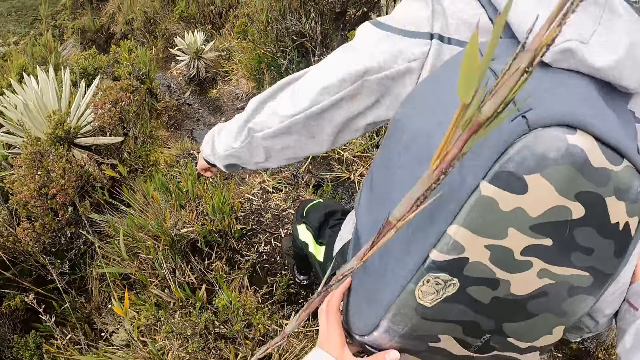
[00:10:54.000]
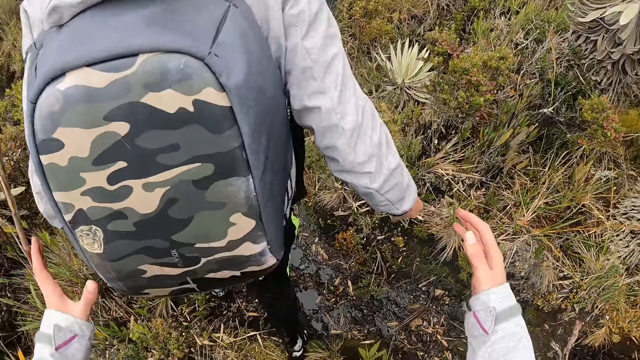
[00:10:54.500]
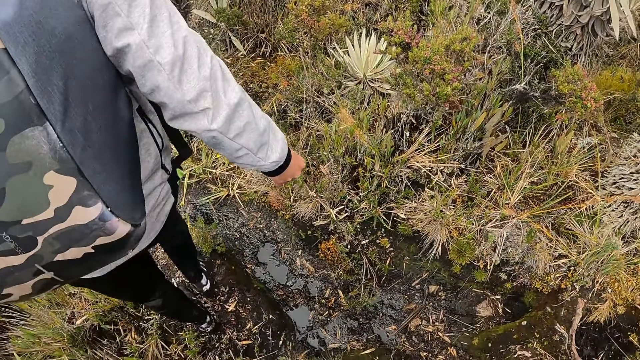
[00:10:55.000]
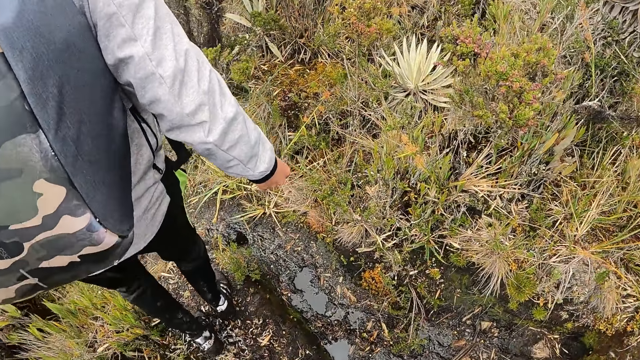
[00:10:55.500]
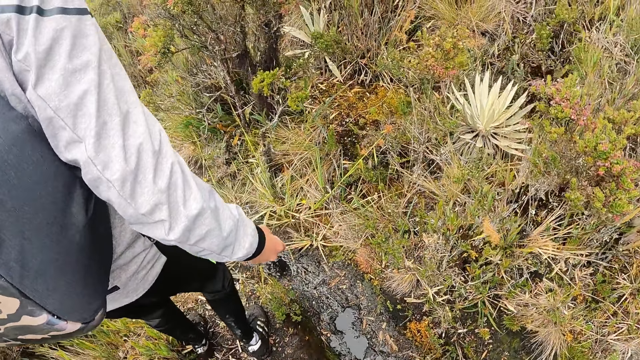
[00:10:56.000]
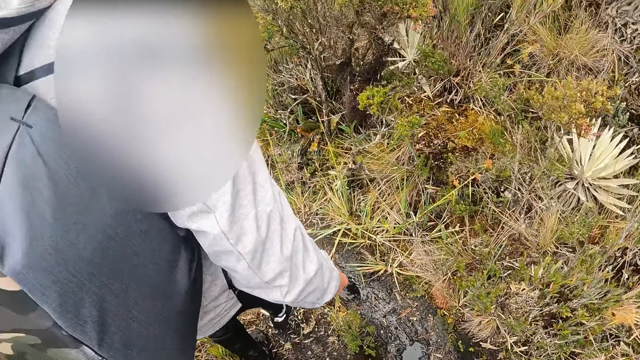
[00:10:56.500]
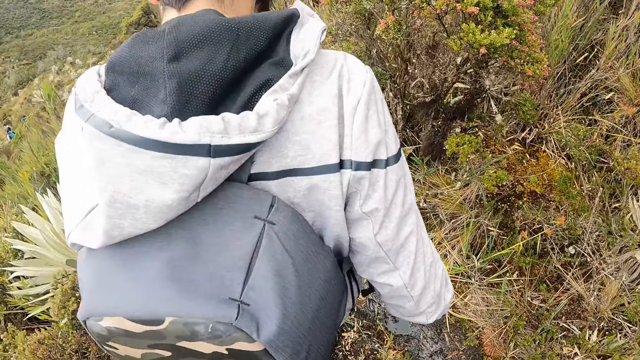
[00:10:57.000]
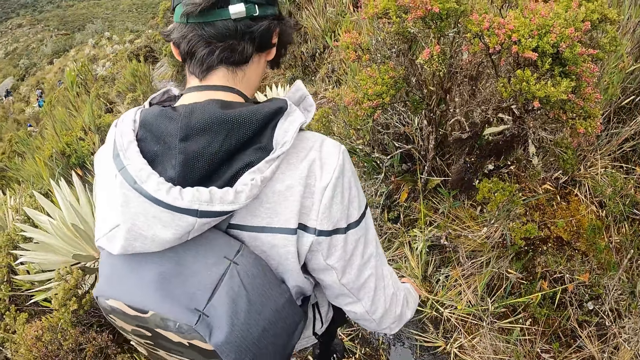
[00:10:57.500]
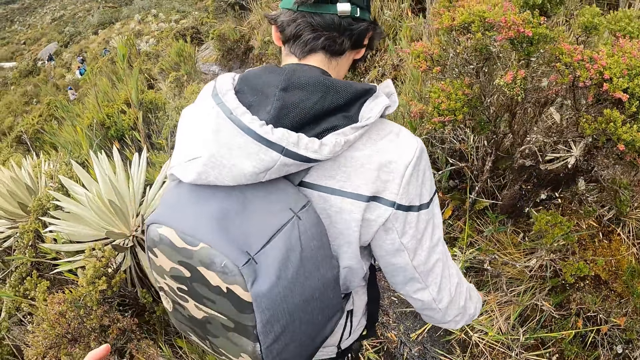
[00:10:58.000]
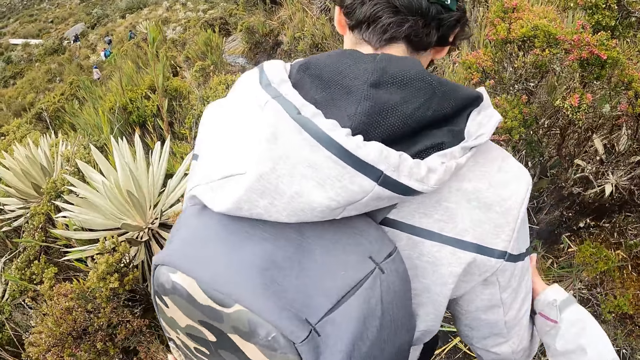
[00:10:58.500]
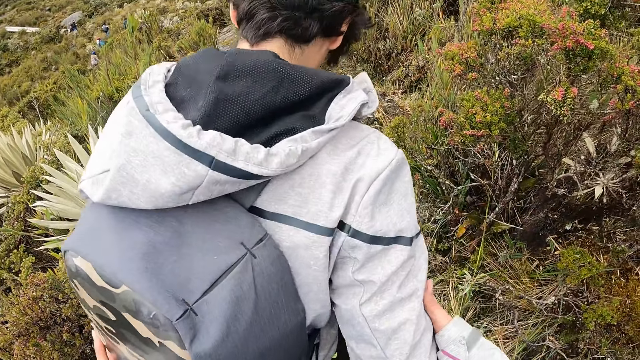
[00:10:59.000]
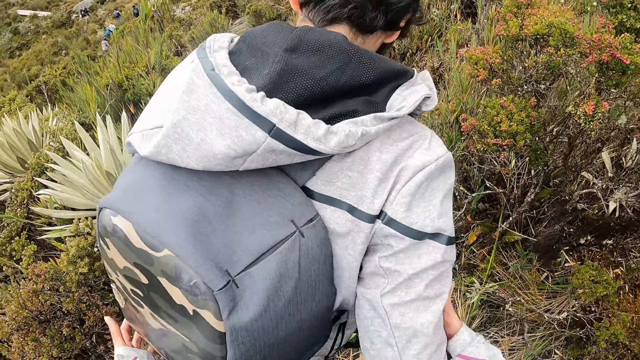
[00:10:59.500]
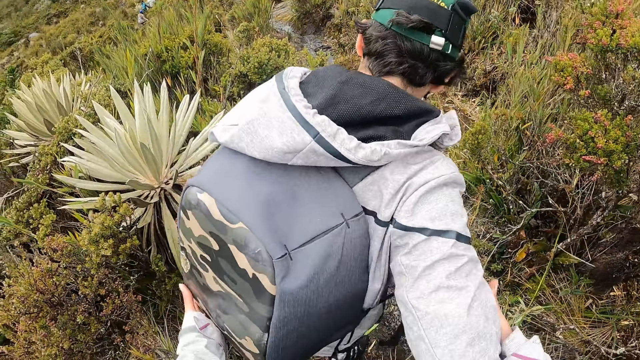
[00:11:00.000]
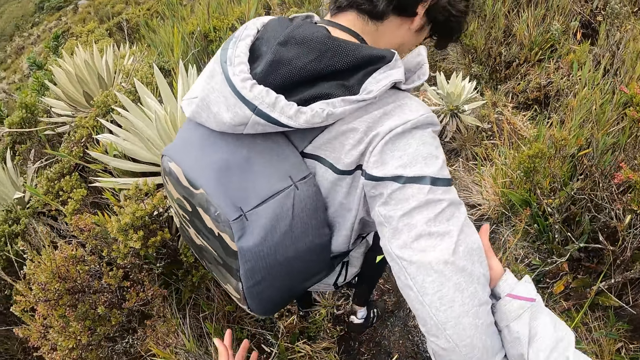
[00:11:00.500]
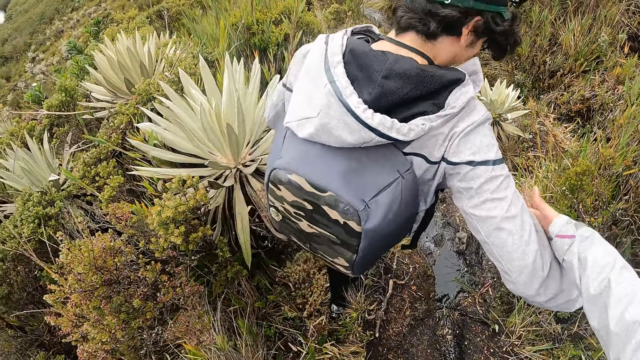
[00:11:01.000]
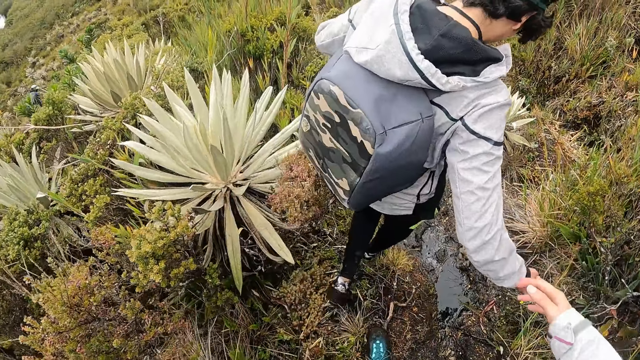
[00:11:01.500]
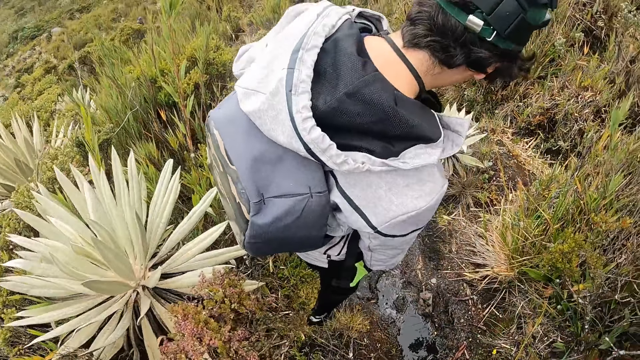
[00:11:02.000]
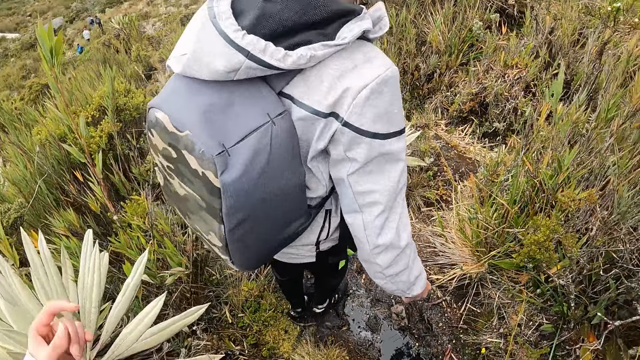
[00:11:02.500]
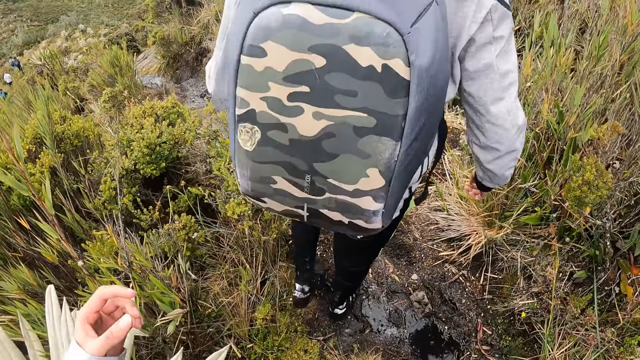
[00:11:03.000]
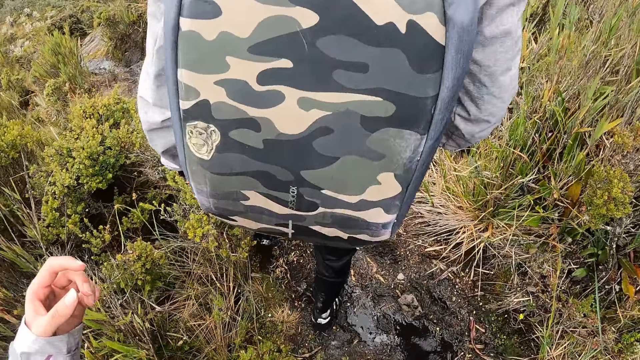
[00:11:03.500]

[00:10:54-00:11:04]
The camera wearer holds the man with both hands.

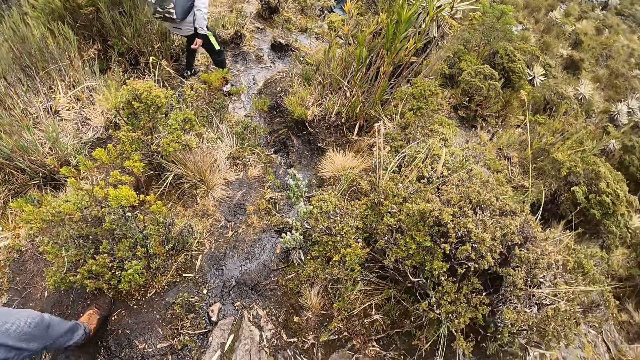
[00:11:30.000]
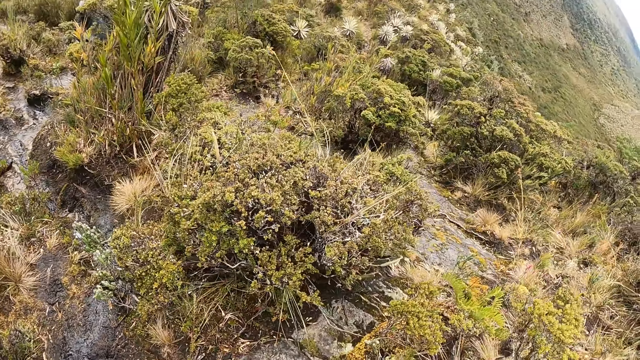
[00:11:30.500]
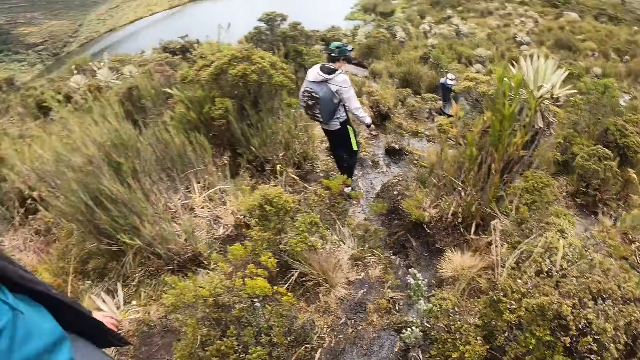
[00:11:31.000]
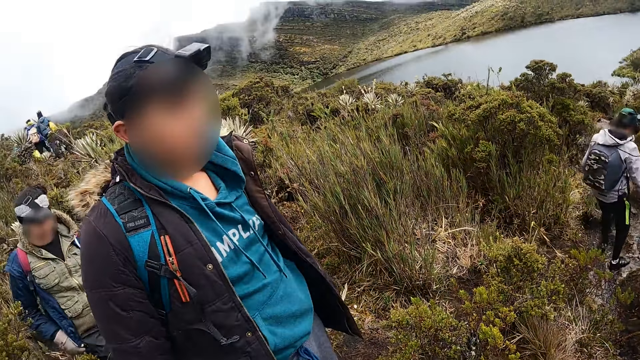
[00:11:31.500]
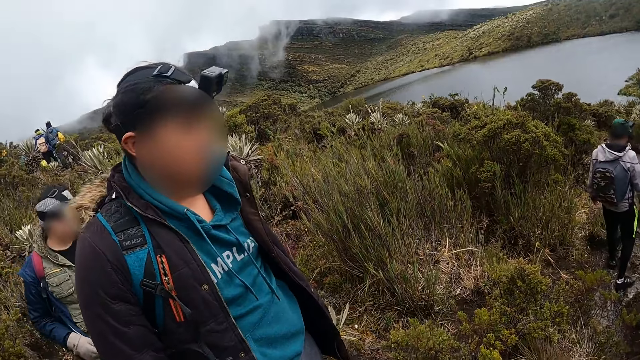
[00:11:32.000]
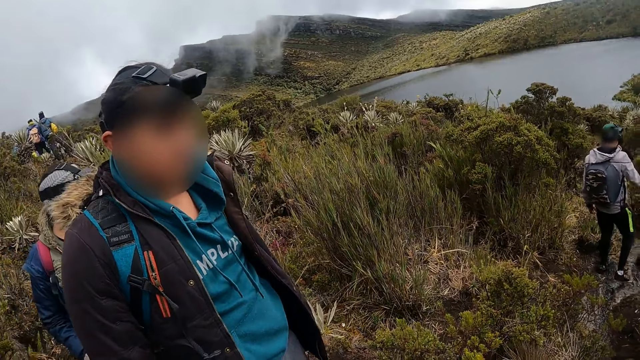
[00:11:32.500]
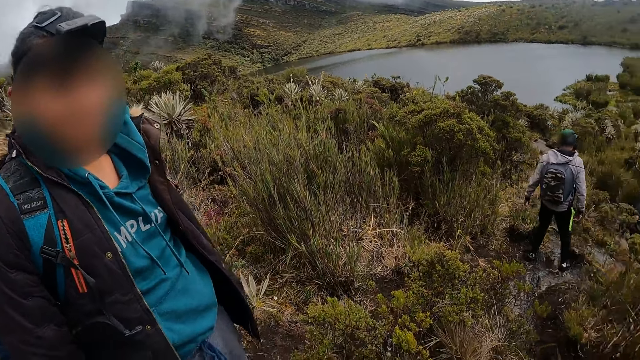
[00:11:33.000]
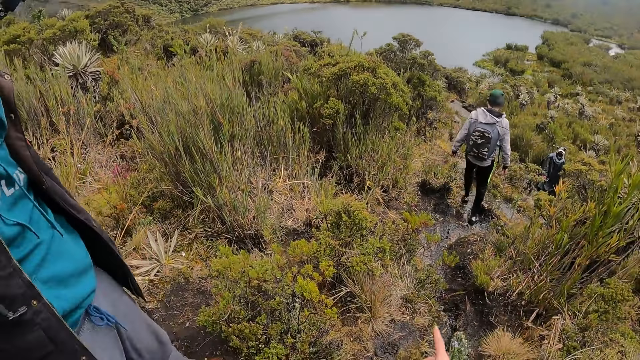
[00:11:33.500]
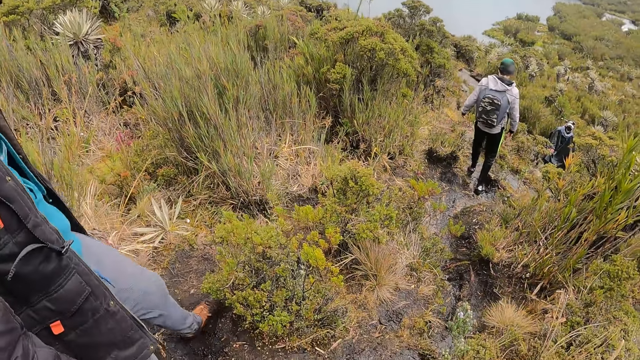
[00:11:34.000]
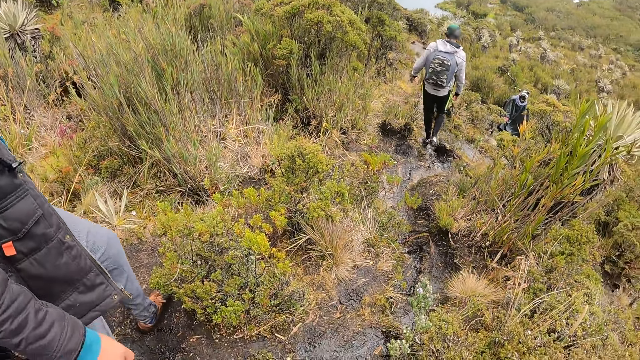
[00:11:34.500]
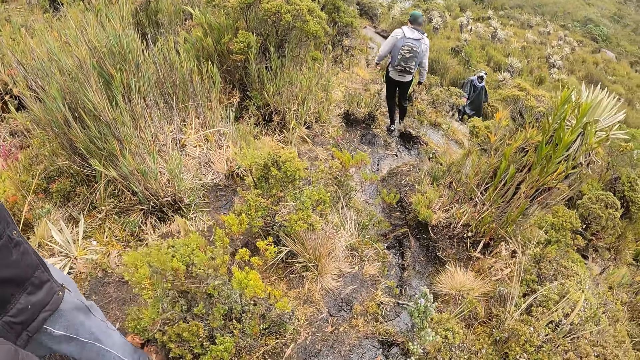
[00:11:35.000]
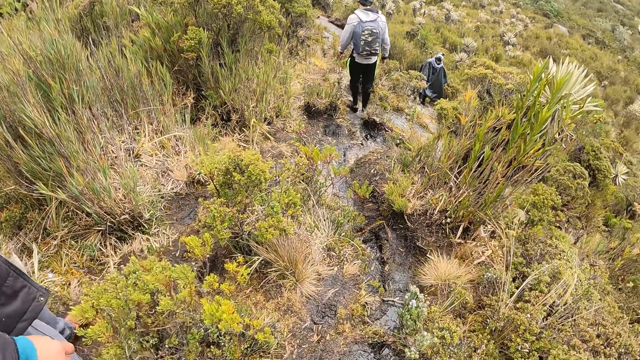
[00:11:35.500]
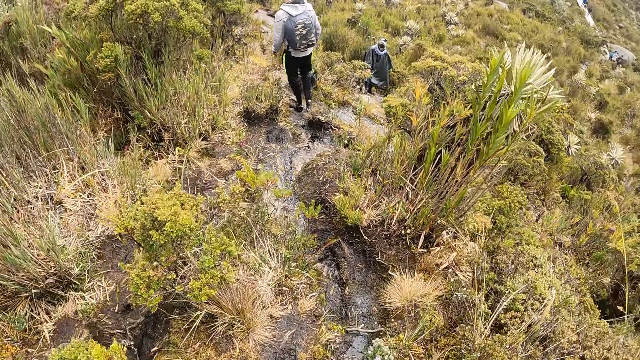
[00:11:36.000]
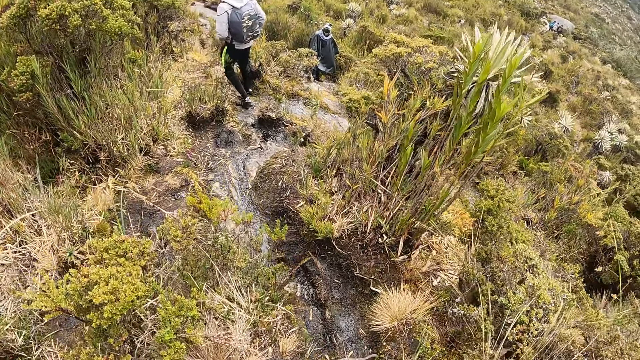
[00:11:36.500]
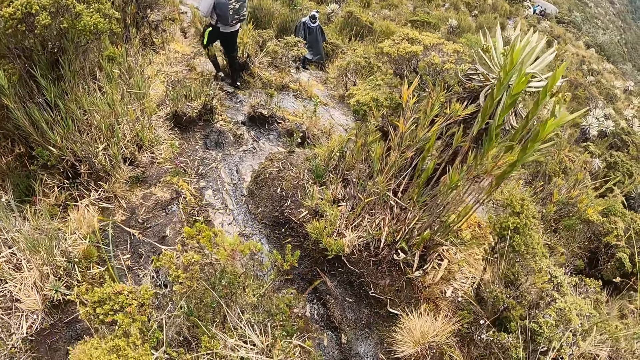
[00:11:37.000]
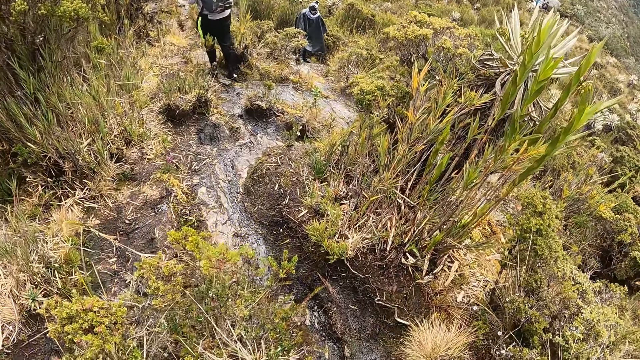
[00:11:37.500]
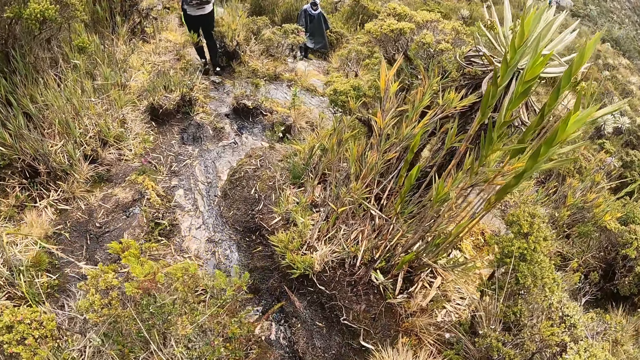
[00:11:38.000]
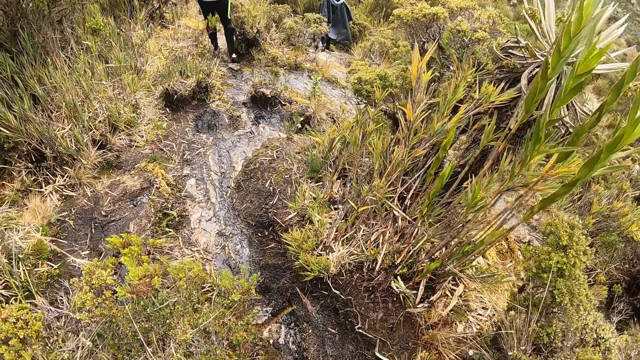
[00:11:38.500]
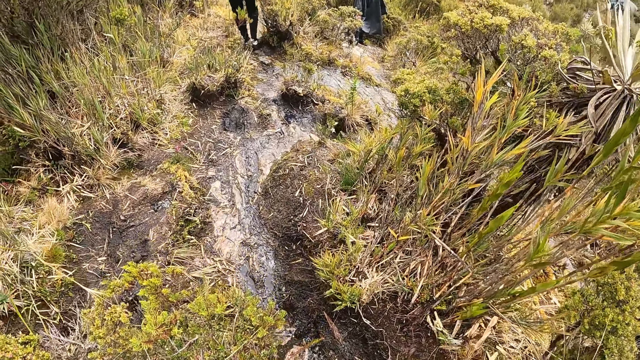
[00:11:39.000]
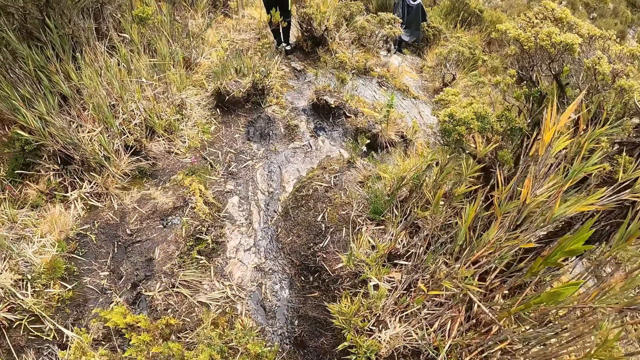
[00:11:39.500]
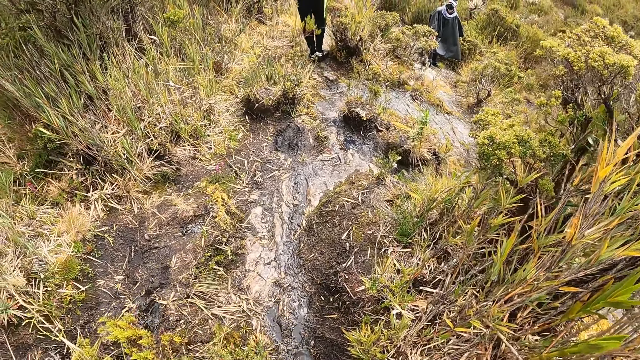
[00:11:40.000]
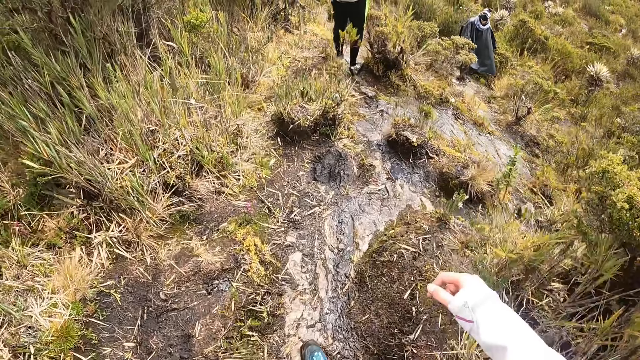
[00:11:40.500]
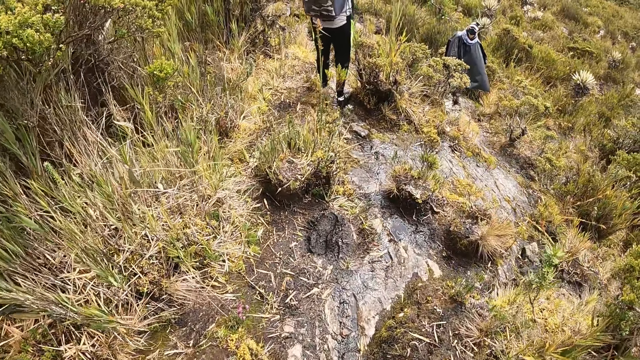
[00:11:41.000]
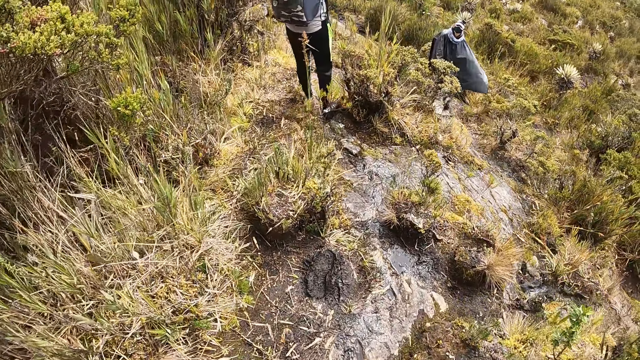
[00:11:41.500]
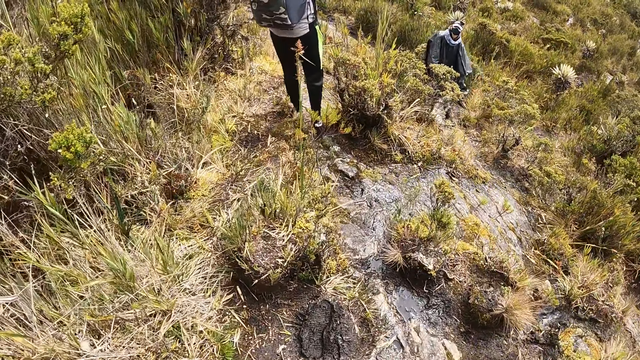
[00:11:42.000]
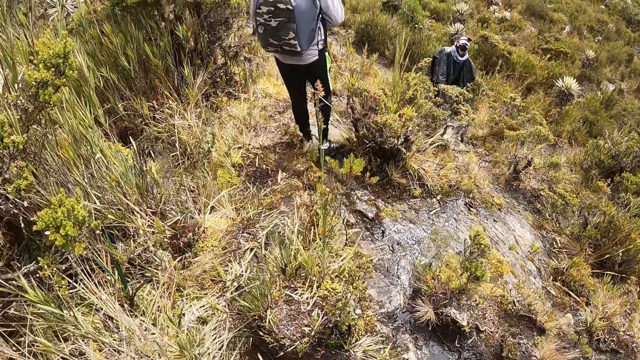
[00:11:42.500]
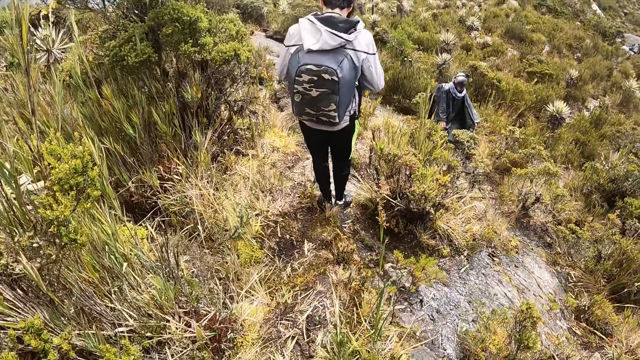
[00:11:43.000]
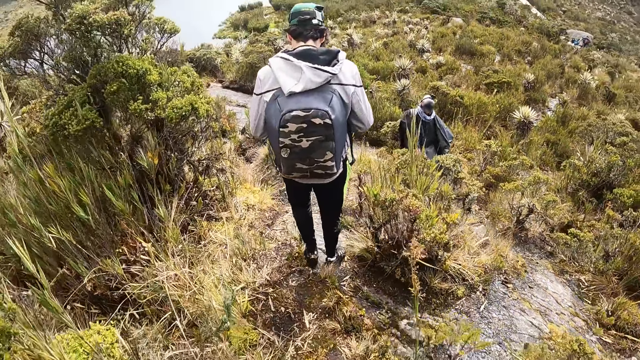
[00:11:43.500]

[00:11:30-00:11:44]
The man interacts with the camera wearer. The camera wearer interacts with the man. They walk on the path.
